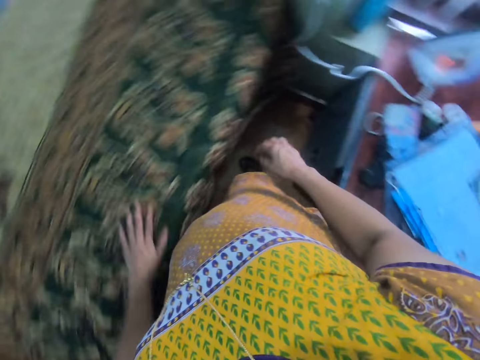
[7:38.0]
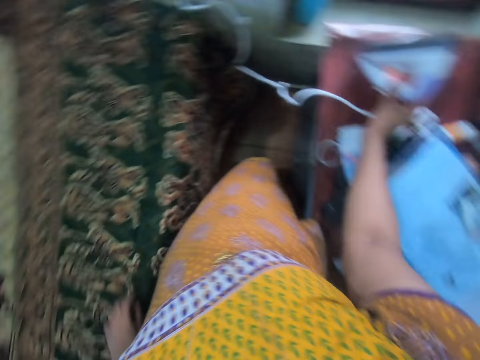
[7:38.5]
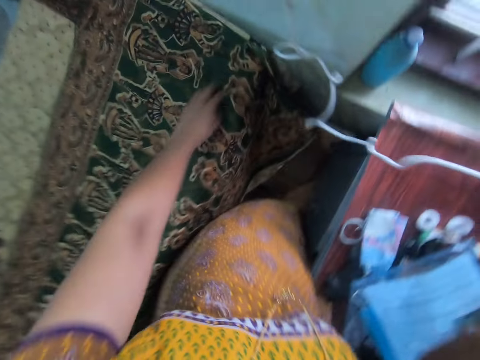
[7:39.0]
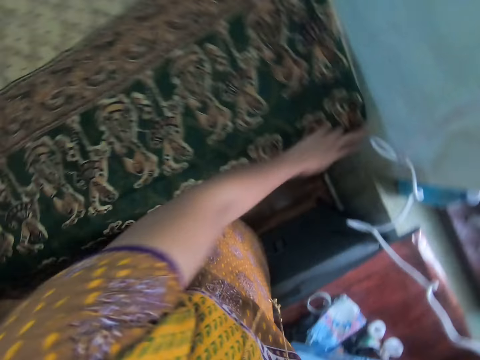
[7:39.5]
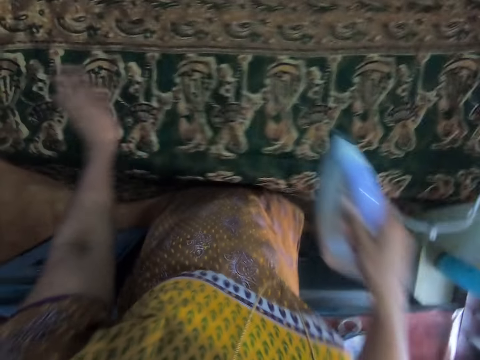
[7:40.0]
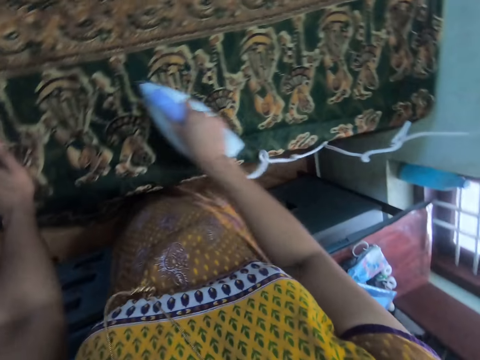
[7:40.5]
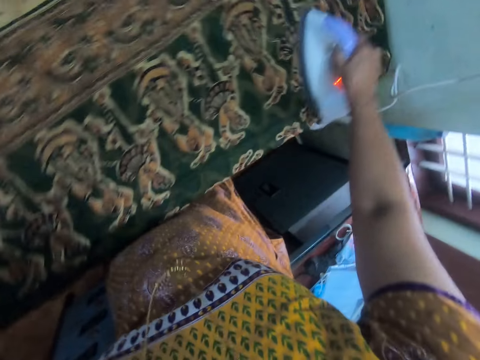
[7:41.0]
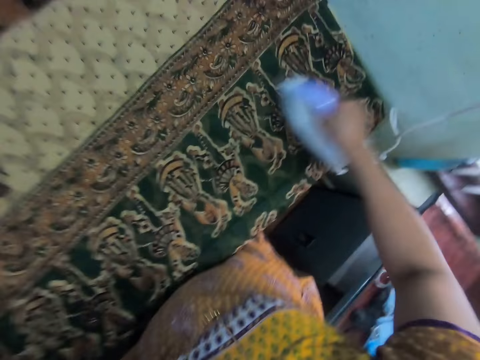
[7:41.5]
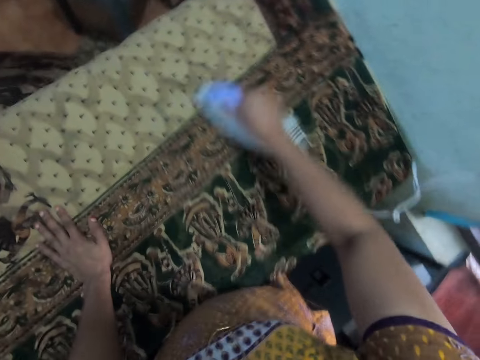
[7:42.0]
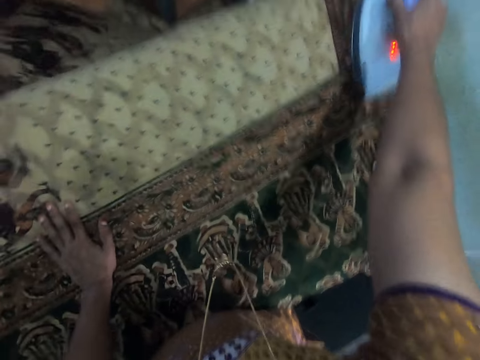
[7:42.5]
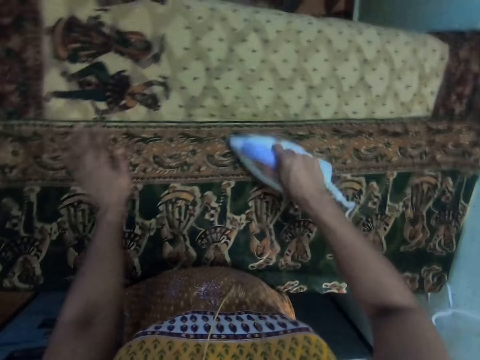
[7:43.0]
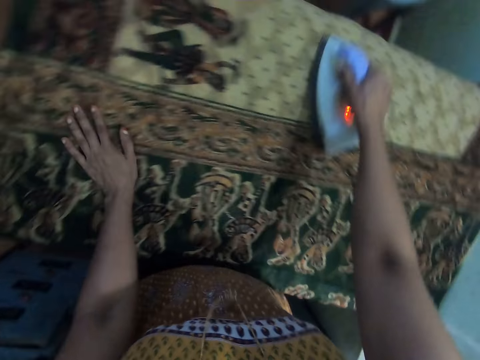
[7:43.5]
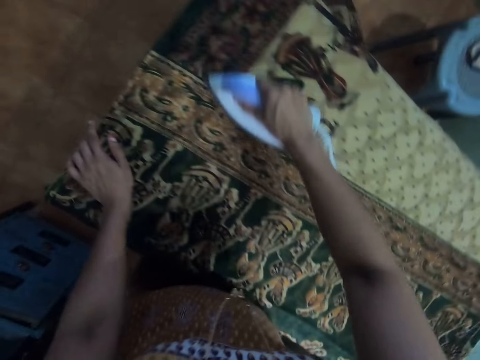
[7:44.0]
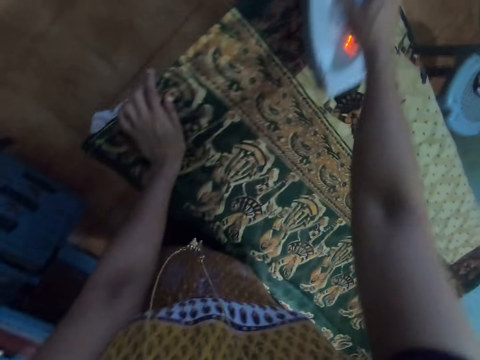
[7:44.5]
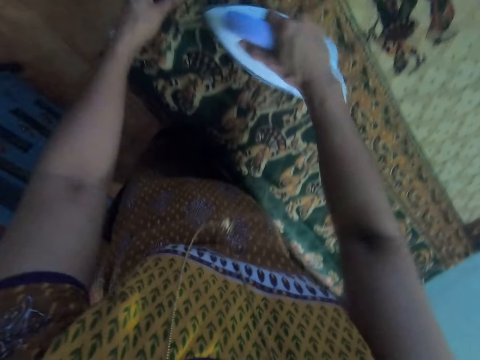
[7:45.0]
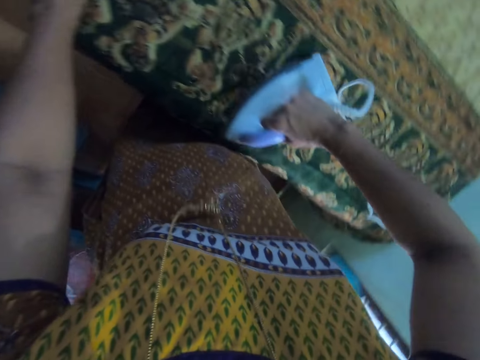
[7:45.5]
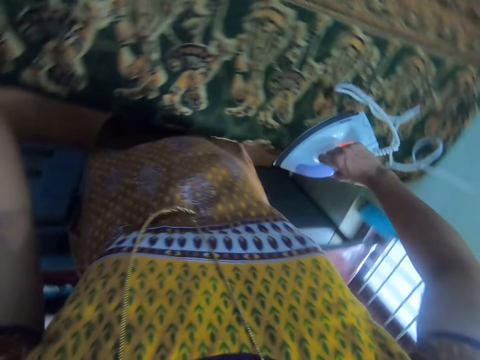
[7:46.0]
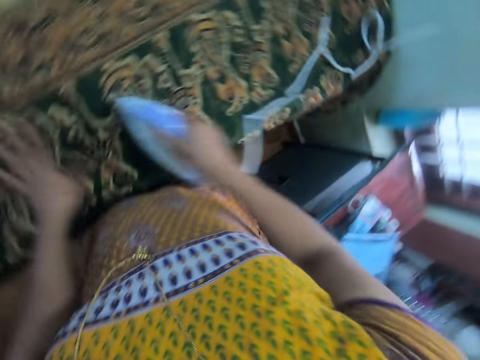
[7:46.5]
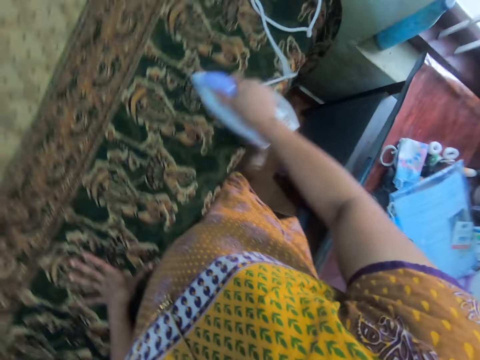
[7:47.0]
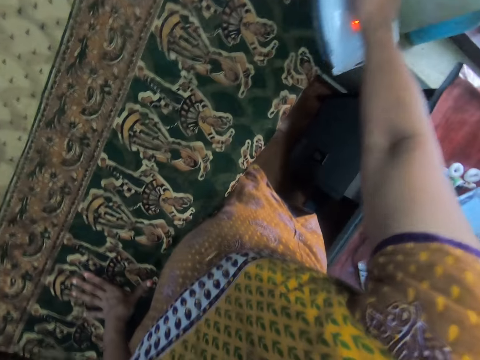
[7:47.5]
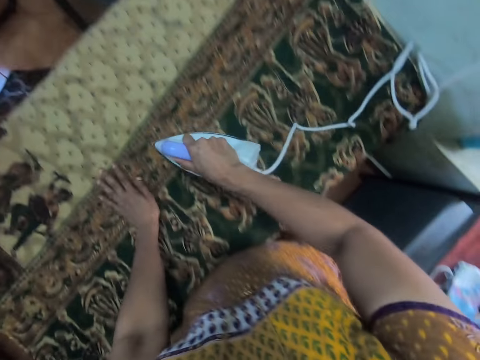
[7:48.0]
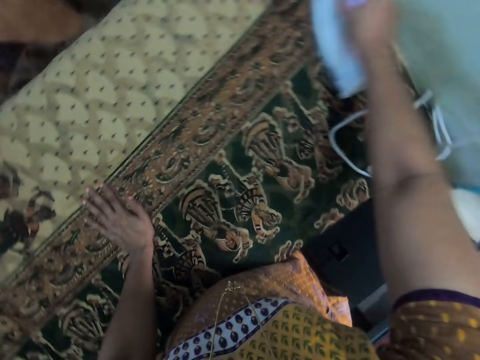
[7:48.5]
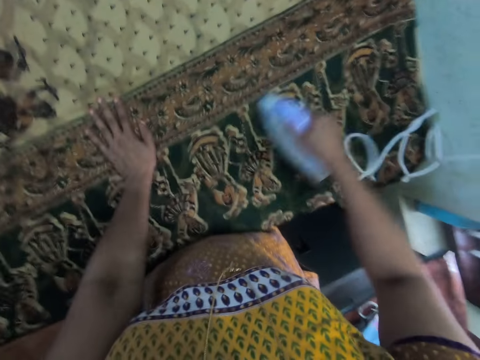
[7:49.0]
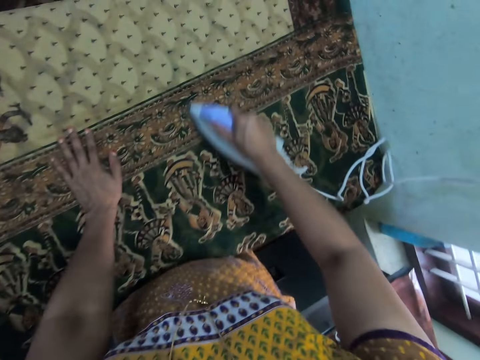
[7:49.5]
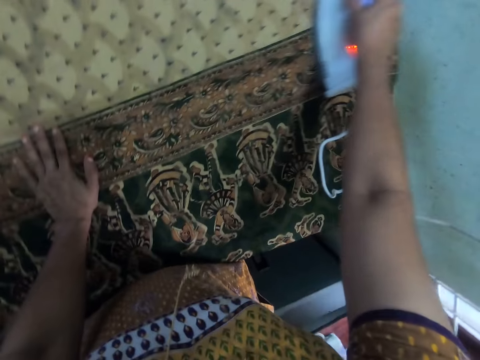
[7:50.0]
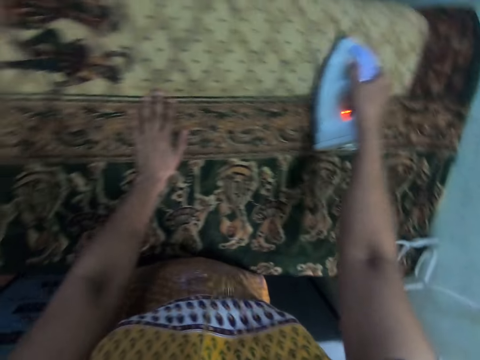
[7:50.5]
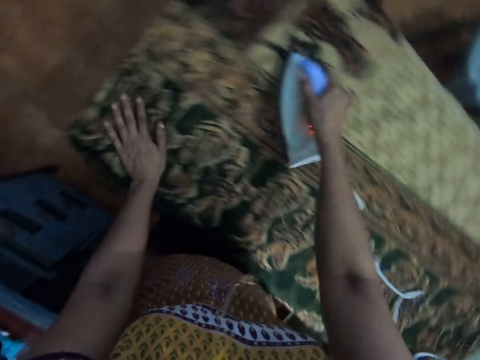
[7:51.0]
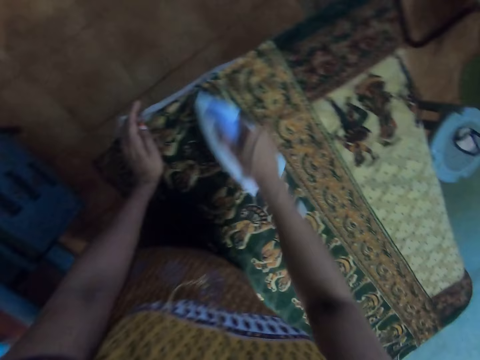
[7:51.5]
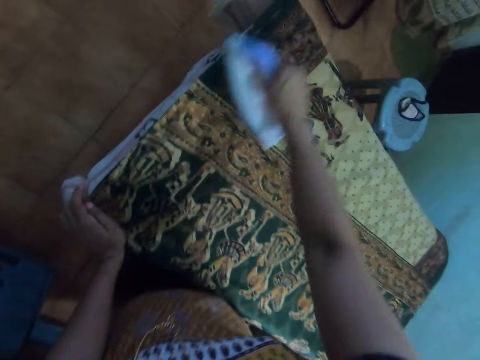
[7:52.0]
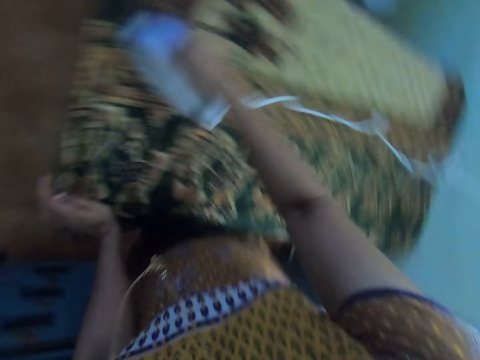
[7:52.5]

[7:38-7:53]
The camera wearer touches the material. They touch the material again. They pick up the iron box. They iron the cloth. They move the hand repeatedly.

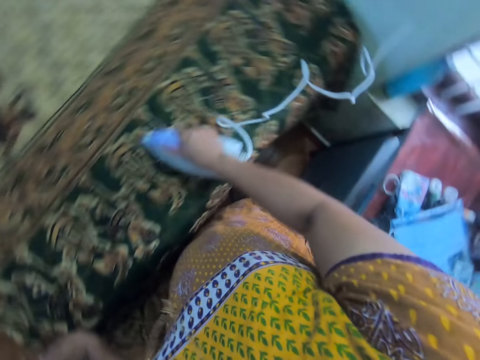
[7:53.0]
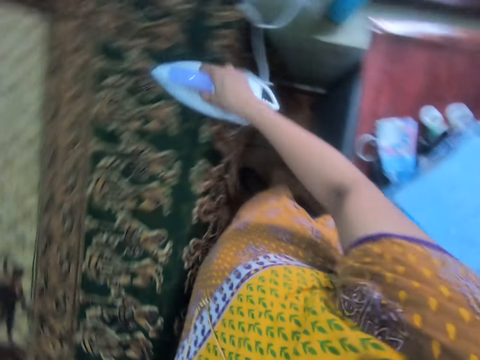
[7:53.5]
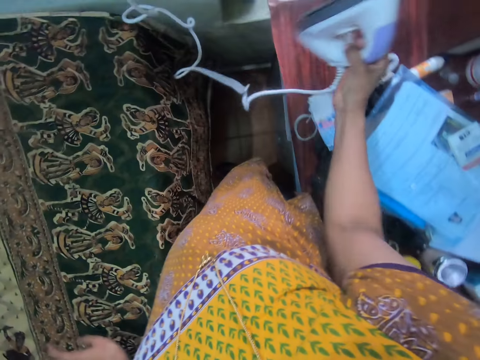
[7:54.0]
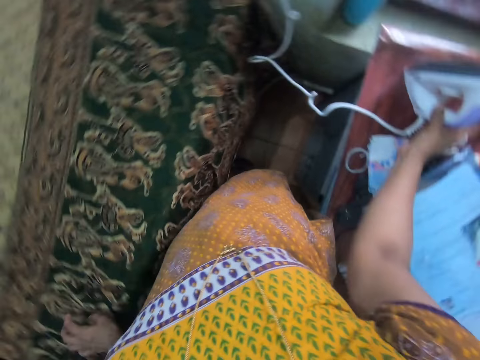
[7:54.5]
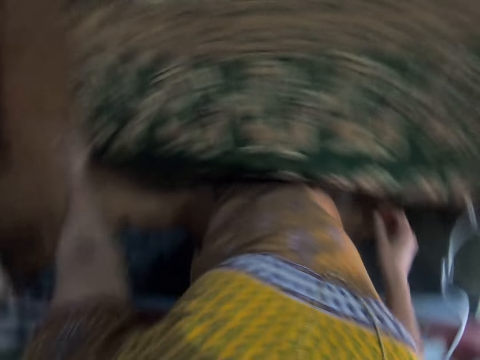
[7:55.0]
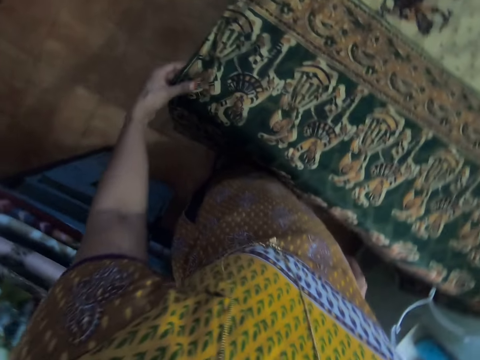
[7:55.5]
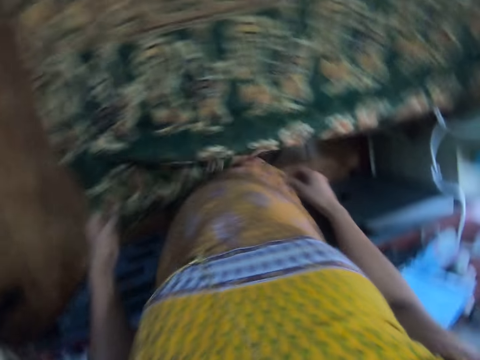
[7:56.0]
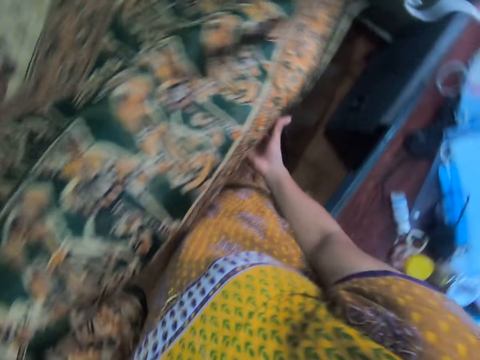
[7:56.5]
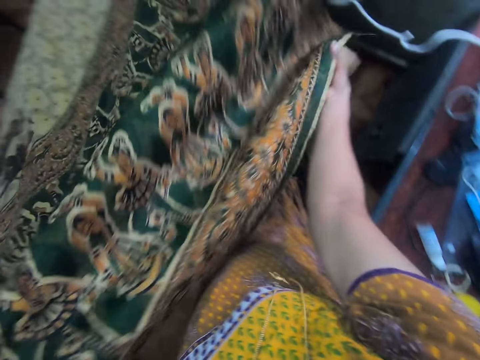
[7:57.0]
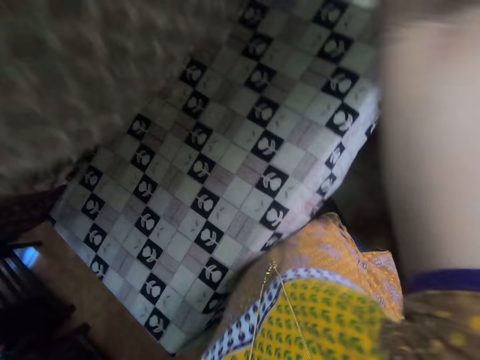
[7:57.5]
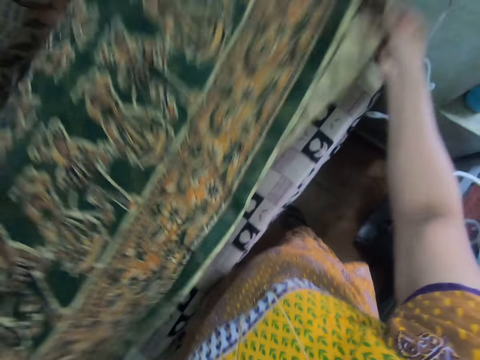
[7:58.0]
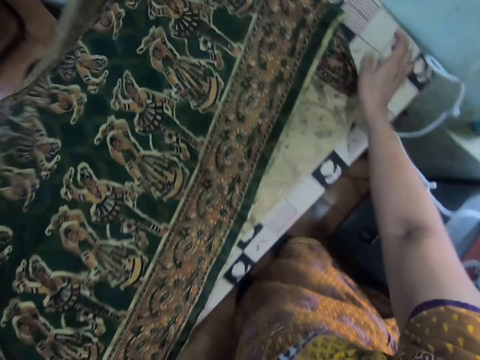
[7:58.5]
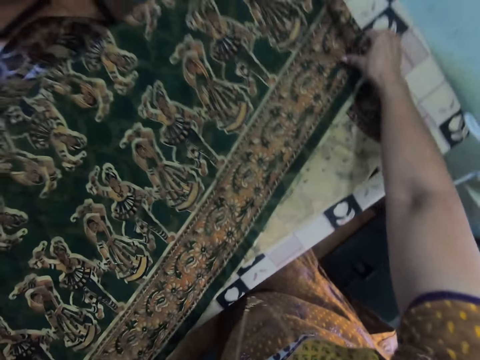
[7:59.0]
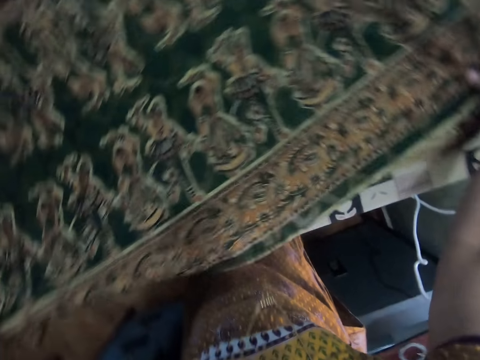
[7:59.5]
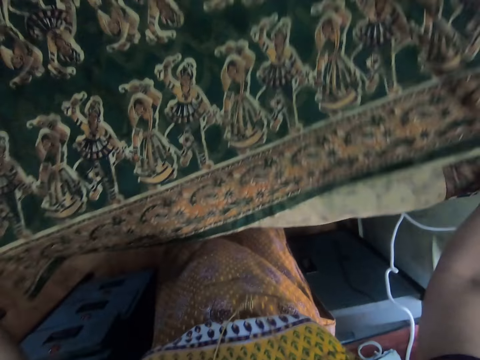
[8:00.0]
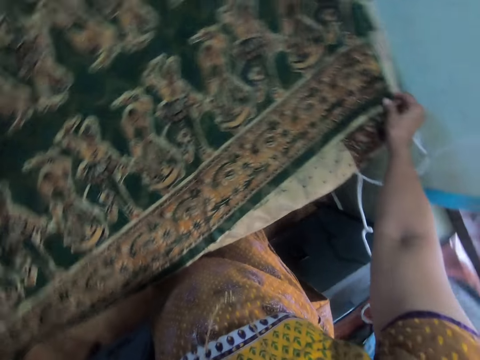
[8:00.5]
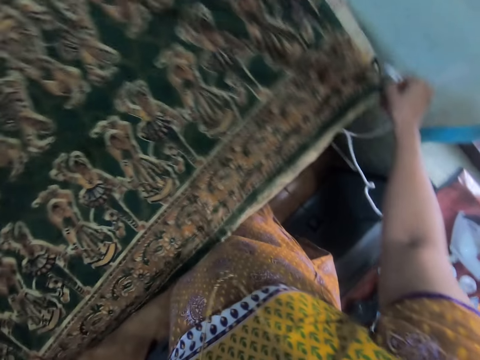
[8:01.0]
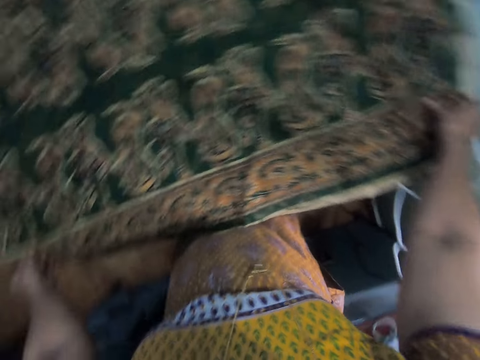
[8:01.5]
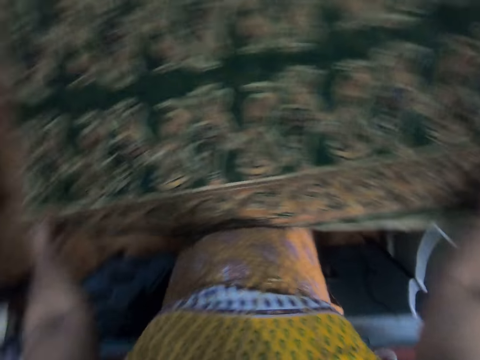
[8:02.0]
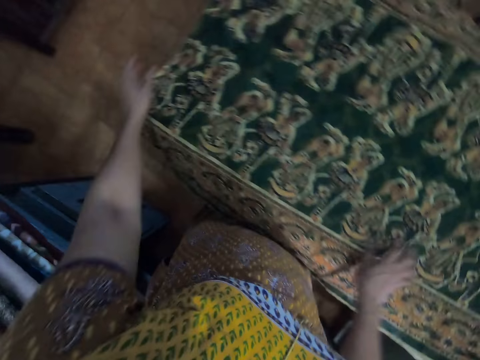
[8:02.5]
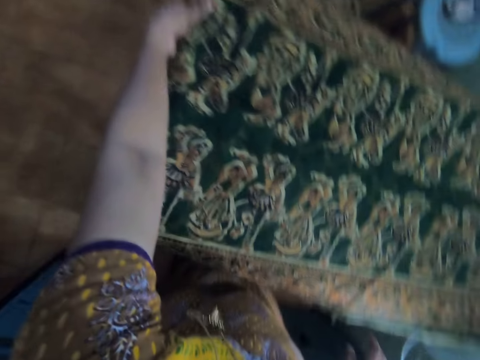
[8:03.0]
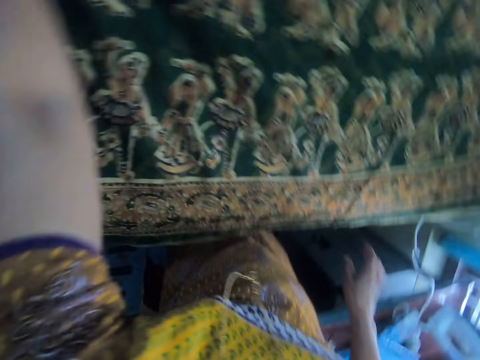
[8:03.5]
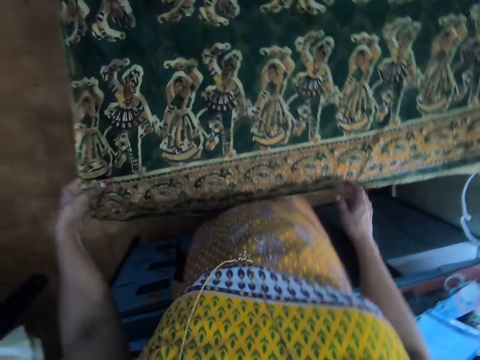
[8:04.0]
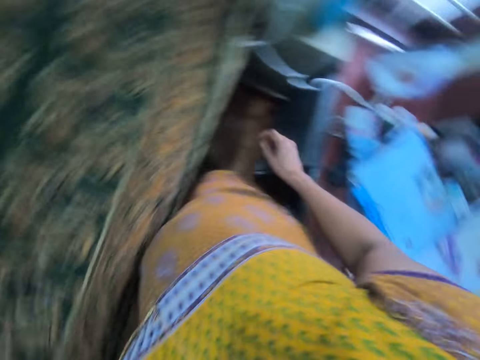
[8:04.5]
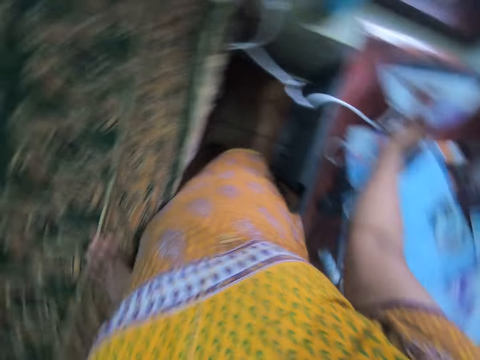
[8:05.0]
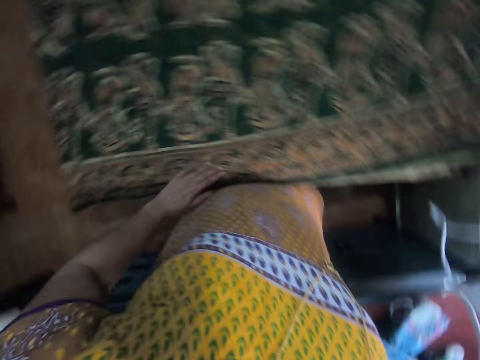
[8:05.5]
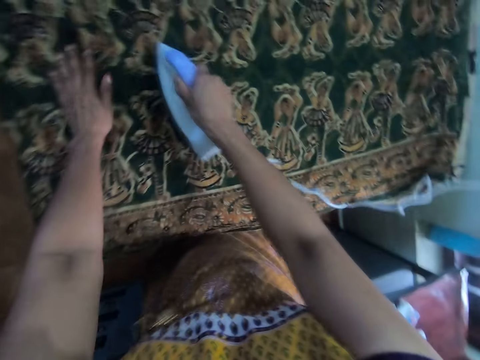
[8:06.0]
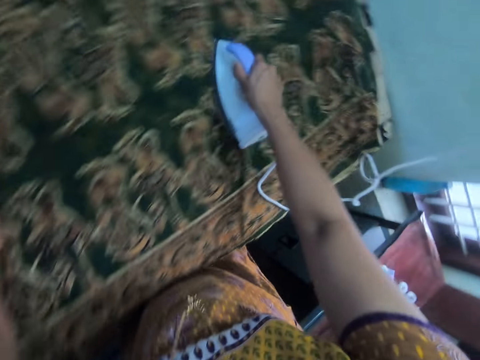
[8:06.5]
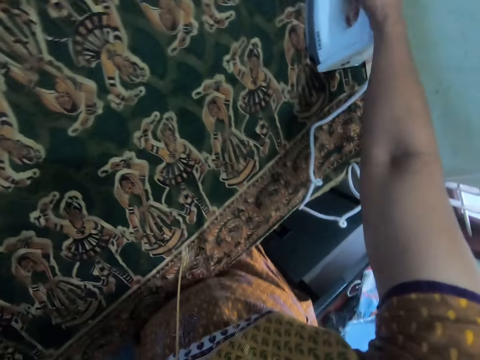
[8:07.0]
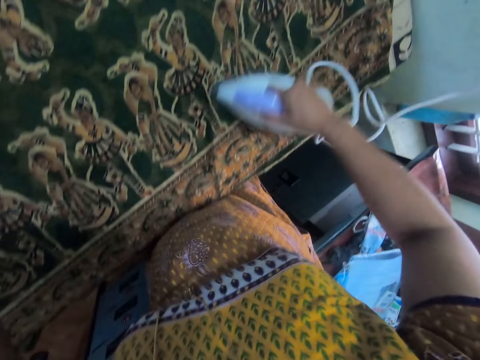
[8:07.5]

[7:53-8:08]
The camera wearer places down the iron box on the table. They hold the material. They stretch the cloth. They hold the material with both hands. They pick up the material. They put the material on the table. They adjust the material. They adjust the material again. They pick up the iron box. They hold the material. They iron the cloth.
